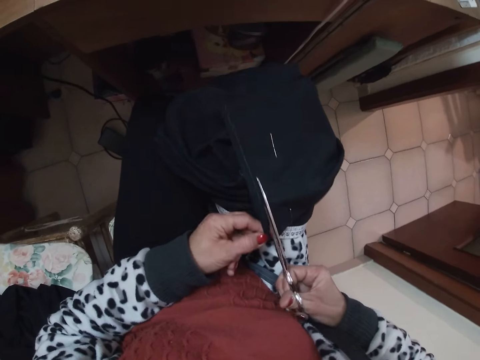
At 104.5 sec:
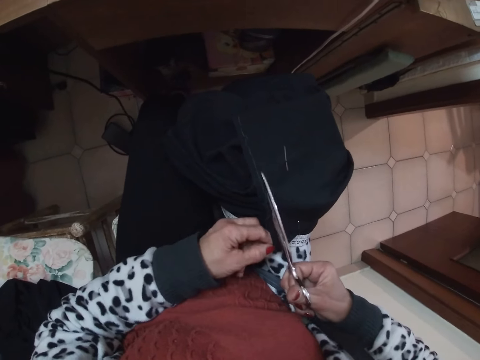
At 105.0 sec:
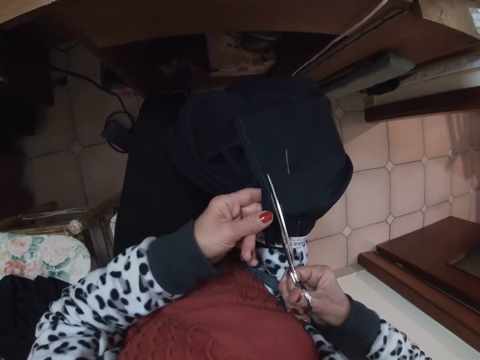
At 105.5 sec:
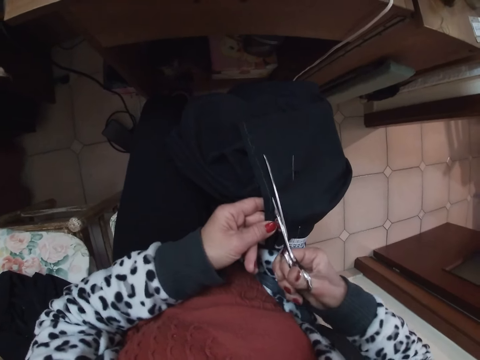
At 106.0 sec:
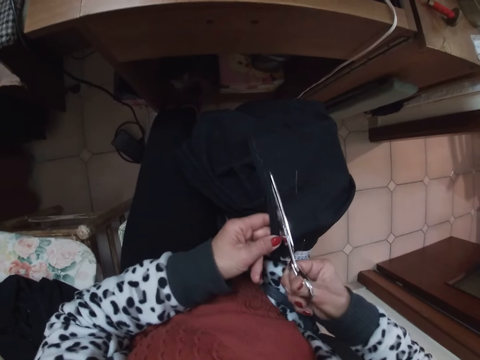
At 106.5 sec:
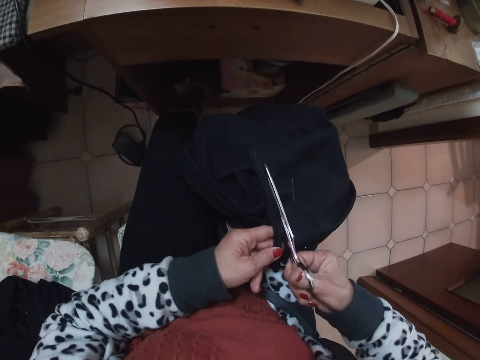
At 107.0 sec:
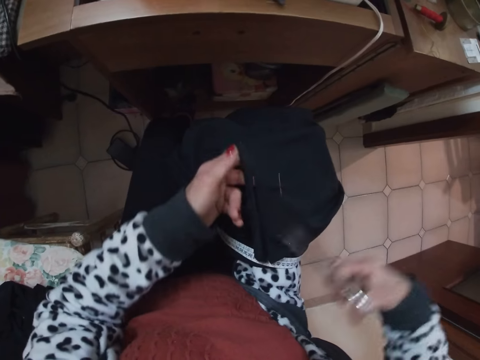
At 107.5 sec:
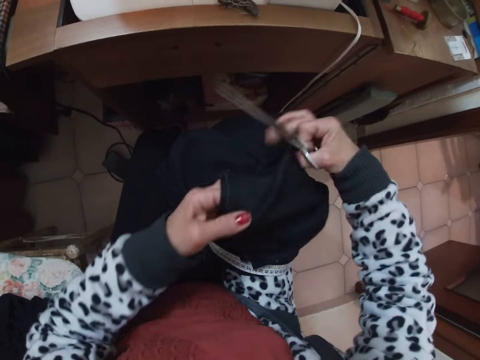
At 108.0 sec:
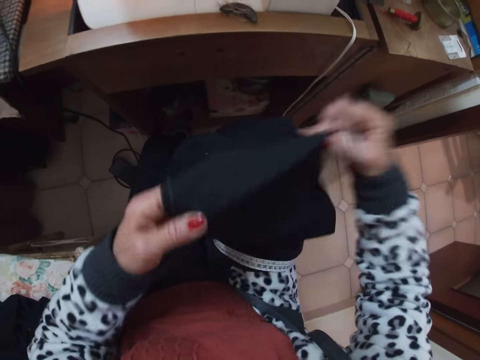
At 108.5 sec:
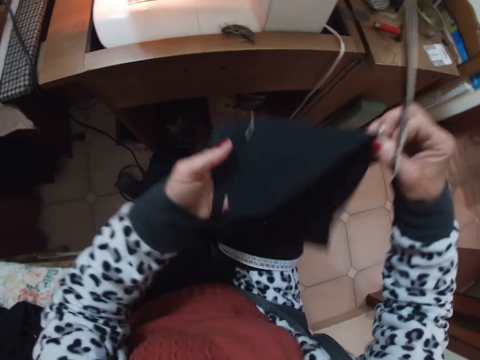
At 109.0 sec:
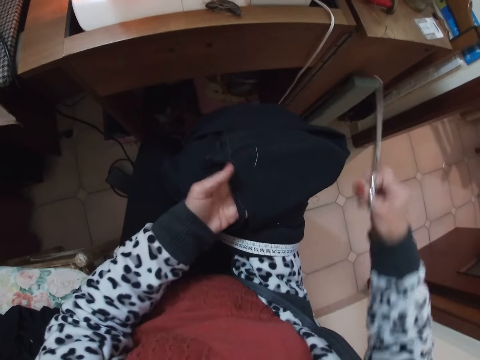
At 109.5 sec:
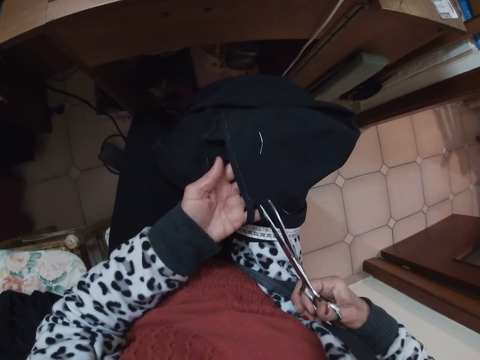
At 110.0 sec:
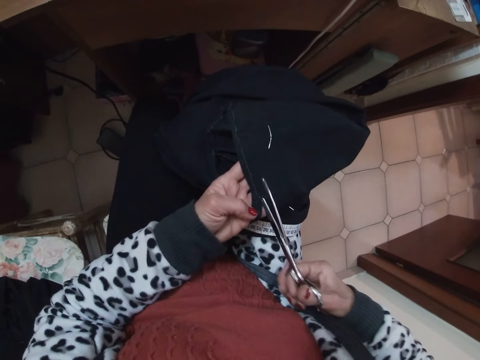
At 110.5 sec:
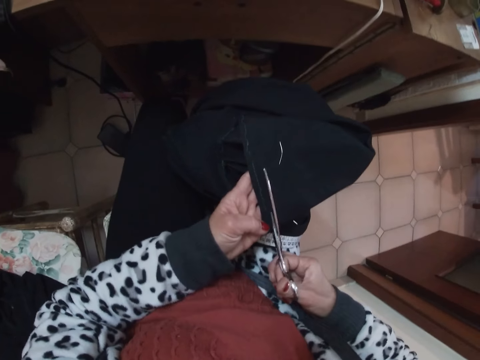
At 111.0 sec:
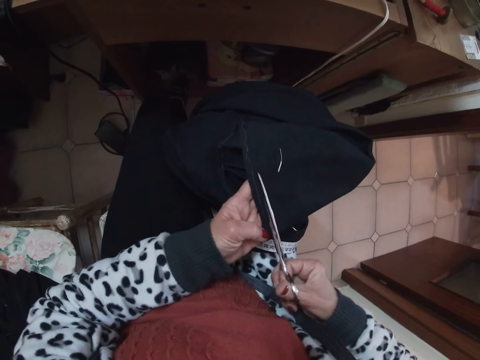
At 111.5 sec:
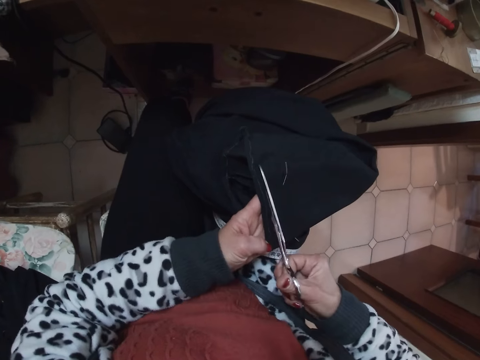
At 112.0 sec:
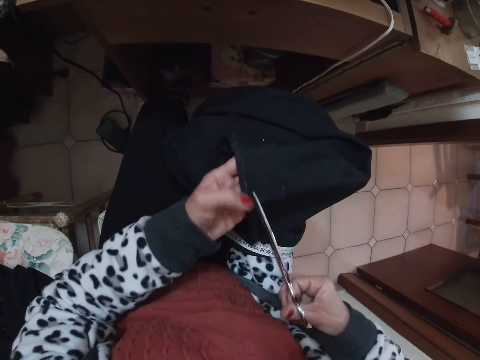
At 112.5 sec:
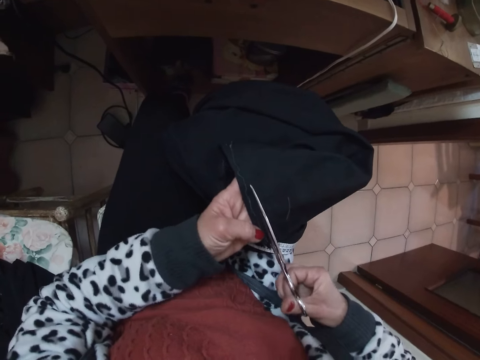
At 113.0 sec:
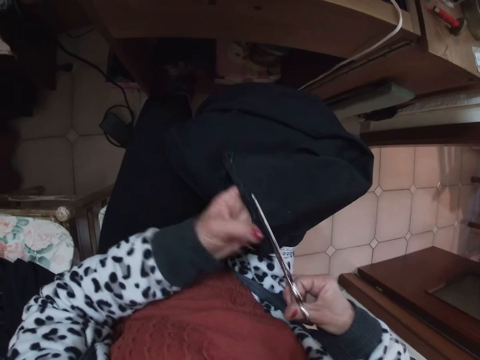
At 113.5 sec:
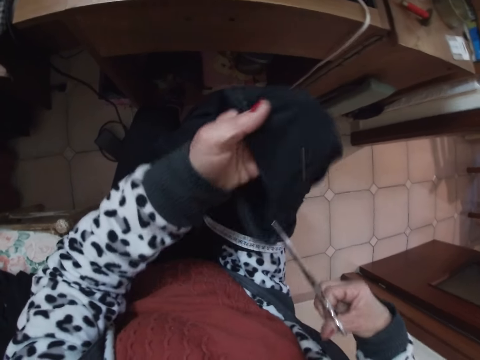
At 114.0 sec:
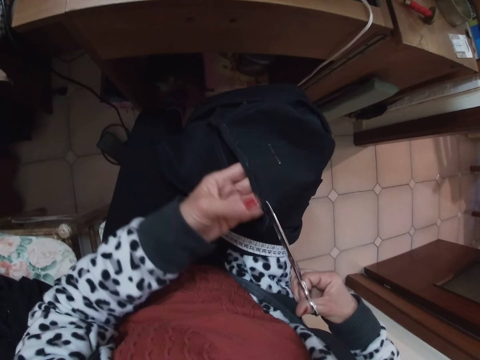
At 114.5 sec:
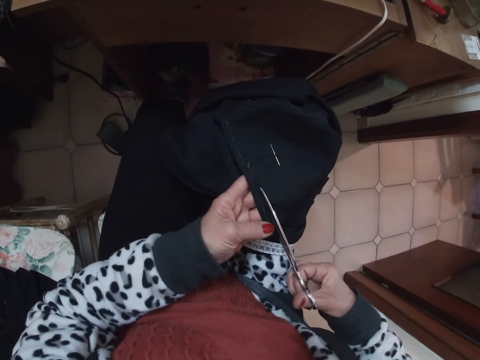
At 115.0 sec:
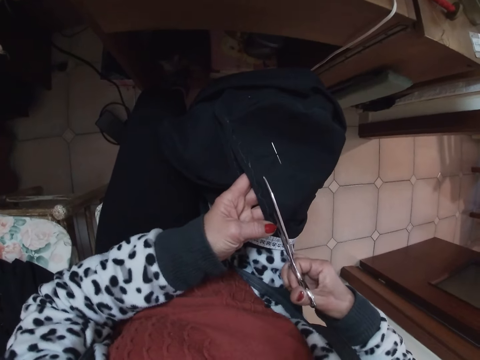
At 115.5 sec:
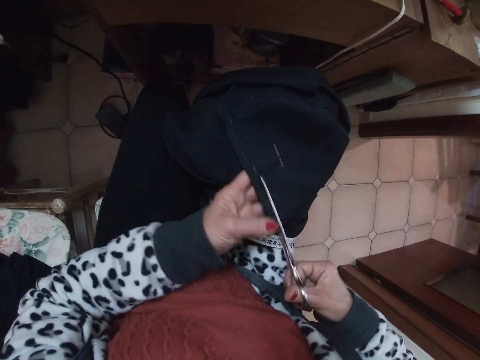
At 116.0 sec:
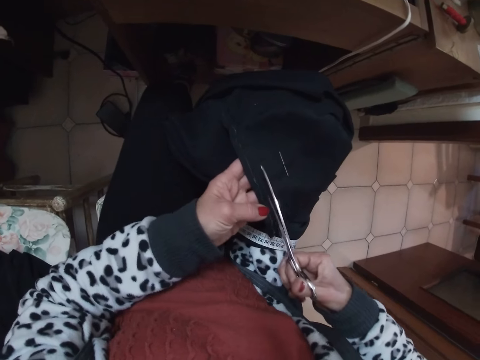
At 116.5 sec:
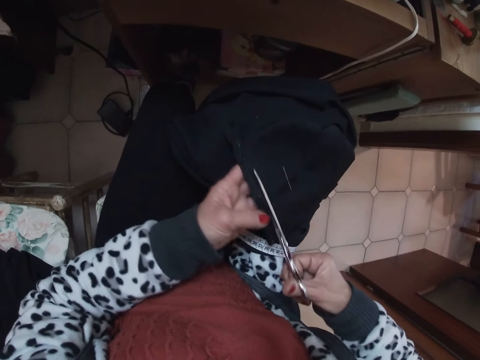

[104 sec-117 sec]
The camera wearer adjusts the cloth on her laps. She stretches the cloth. She cuts the edge of the cloth with the scissors.

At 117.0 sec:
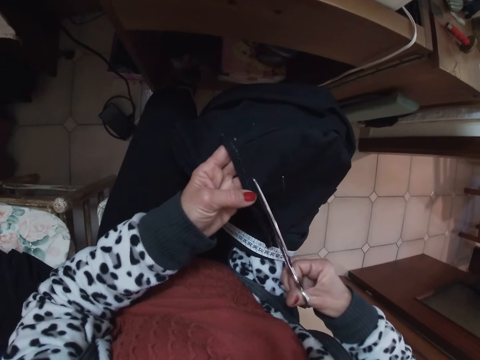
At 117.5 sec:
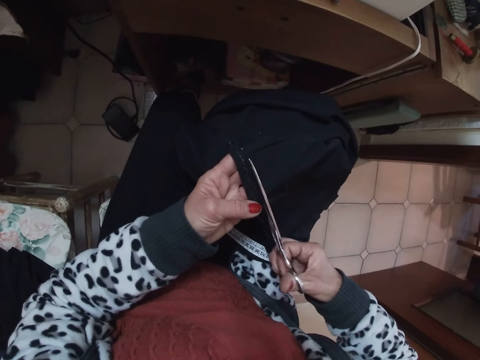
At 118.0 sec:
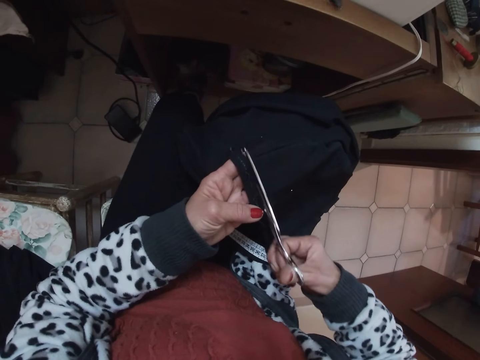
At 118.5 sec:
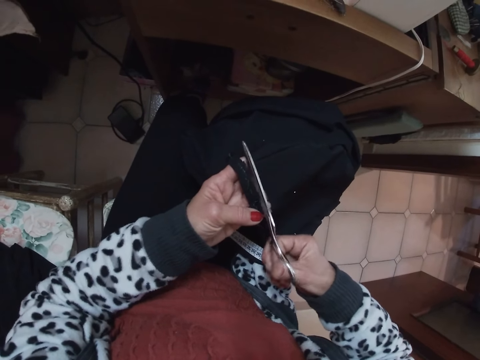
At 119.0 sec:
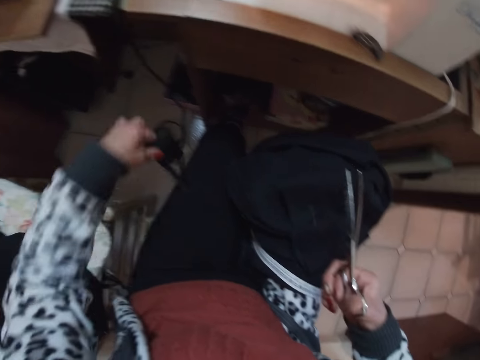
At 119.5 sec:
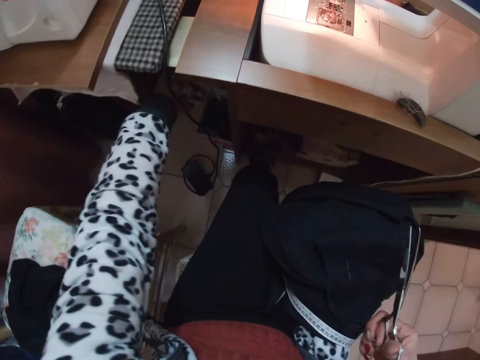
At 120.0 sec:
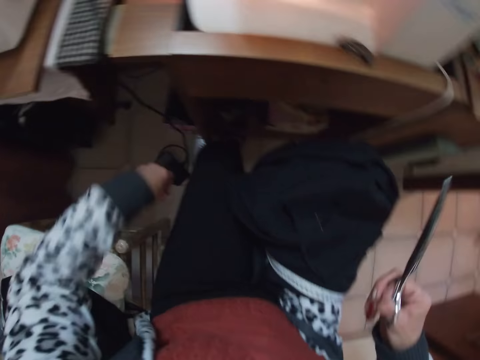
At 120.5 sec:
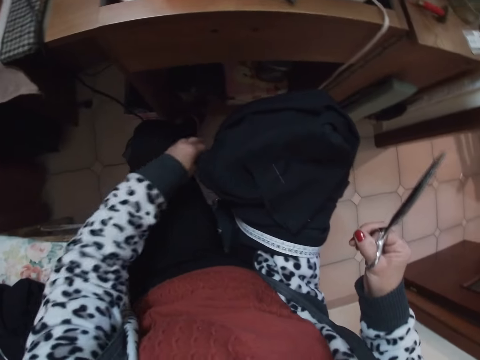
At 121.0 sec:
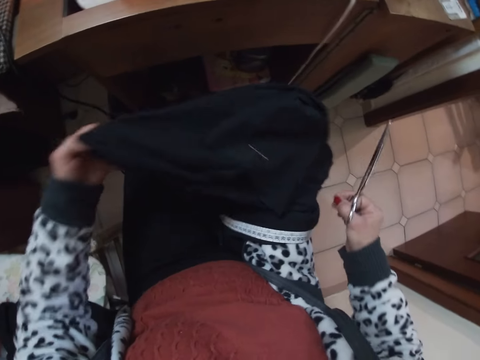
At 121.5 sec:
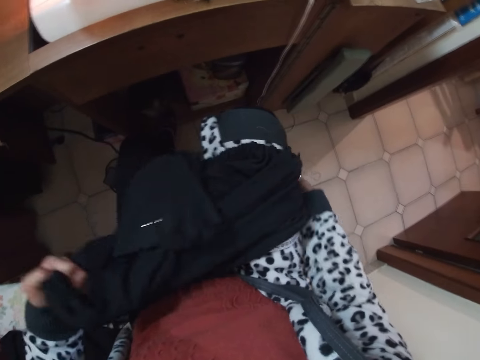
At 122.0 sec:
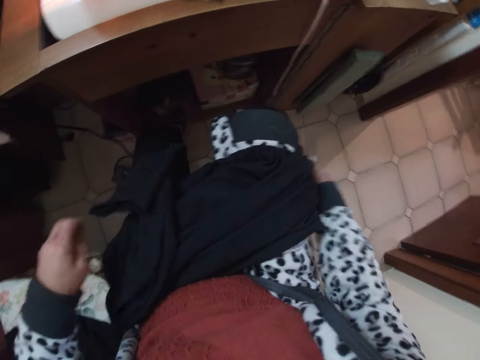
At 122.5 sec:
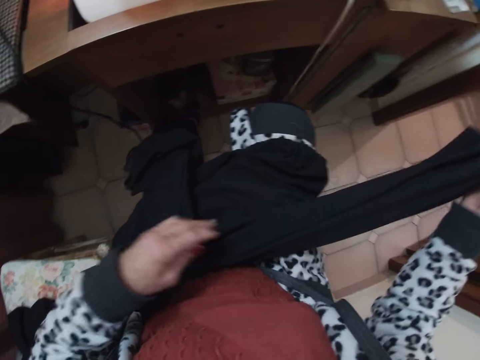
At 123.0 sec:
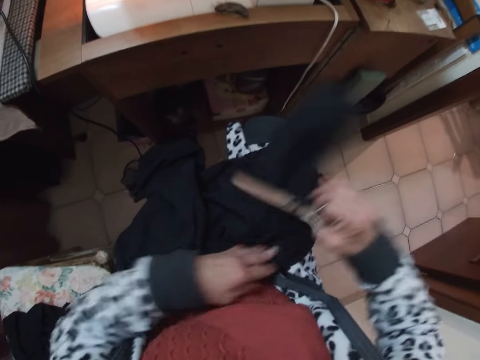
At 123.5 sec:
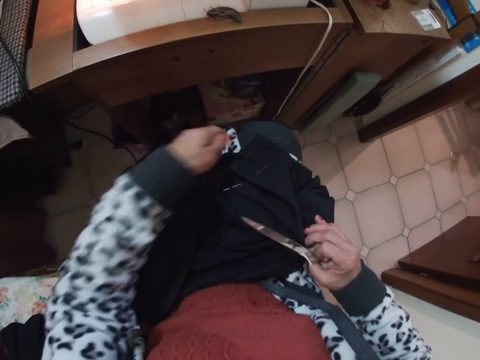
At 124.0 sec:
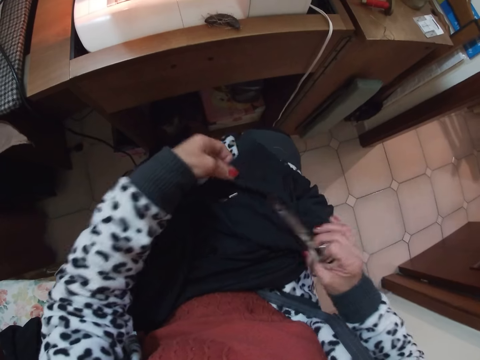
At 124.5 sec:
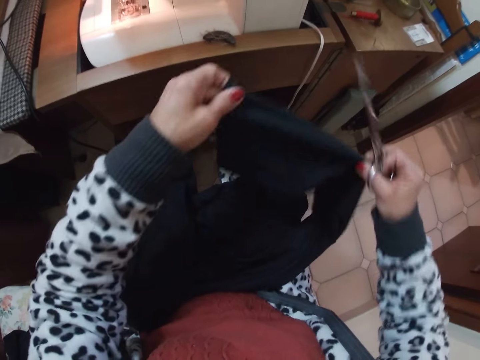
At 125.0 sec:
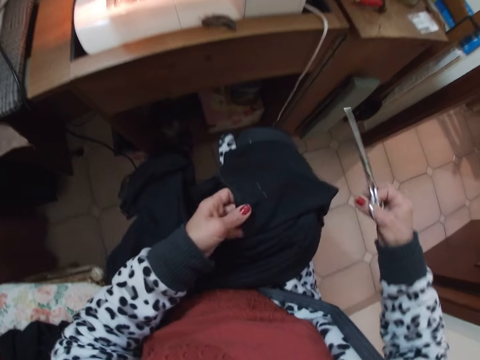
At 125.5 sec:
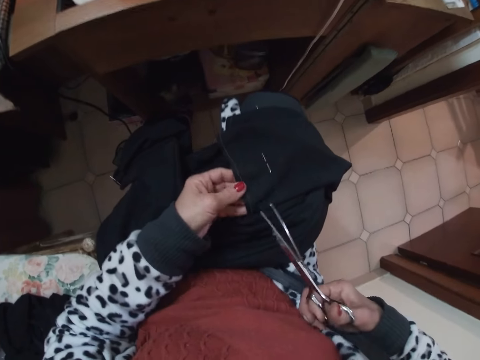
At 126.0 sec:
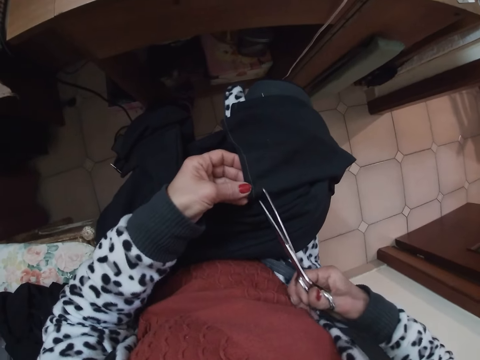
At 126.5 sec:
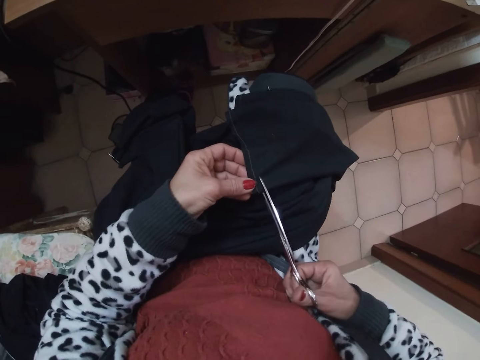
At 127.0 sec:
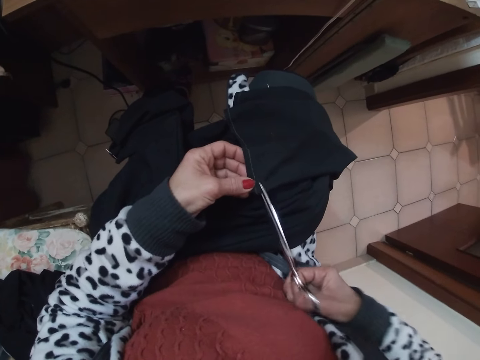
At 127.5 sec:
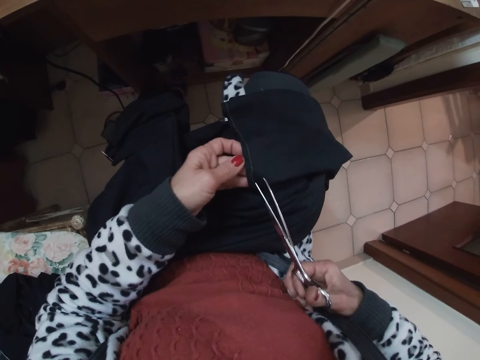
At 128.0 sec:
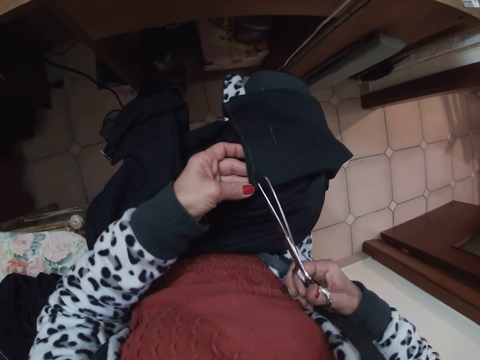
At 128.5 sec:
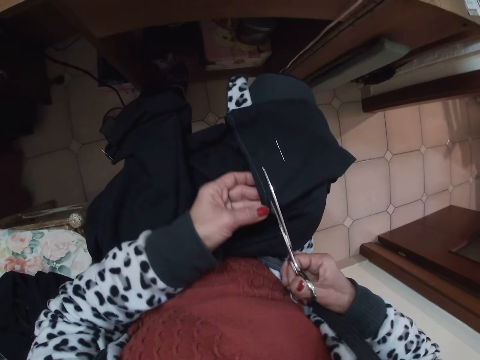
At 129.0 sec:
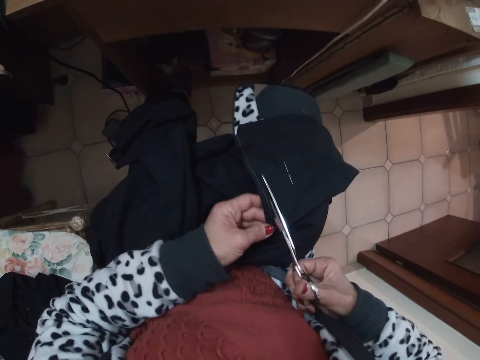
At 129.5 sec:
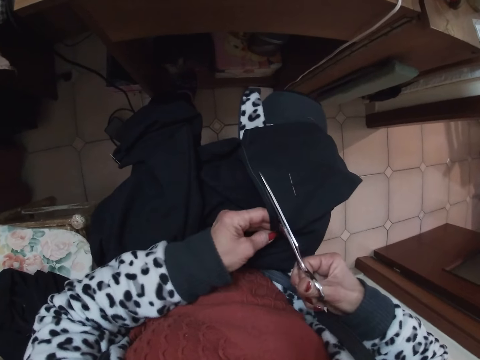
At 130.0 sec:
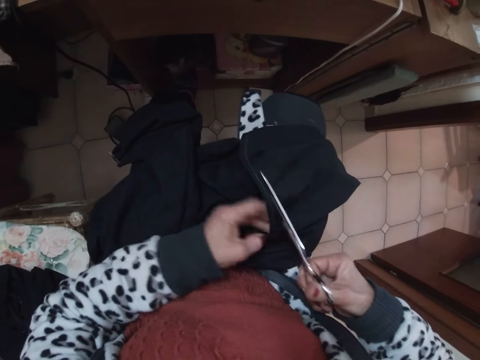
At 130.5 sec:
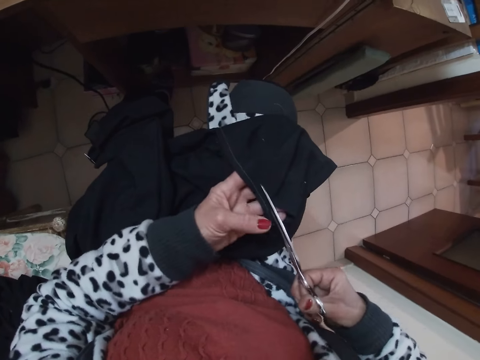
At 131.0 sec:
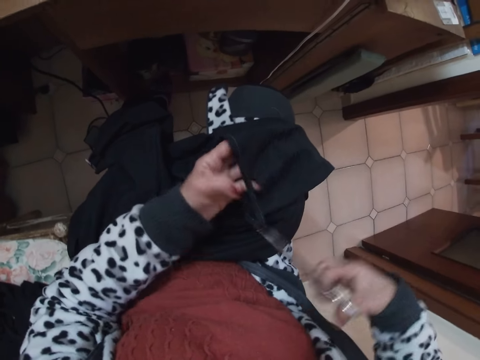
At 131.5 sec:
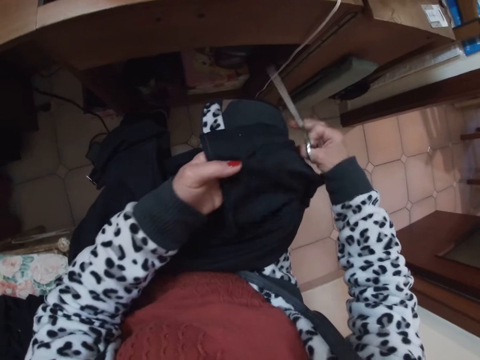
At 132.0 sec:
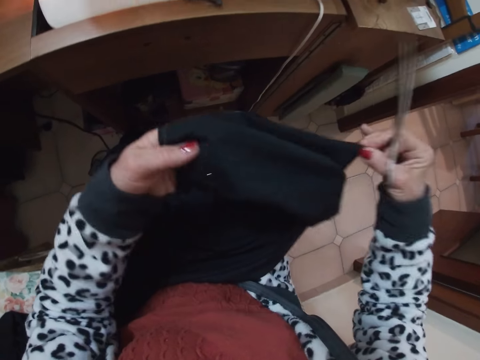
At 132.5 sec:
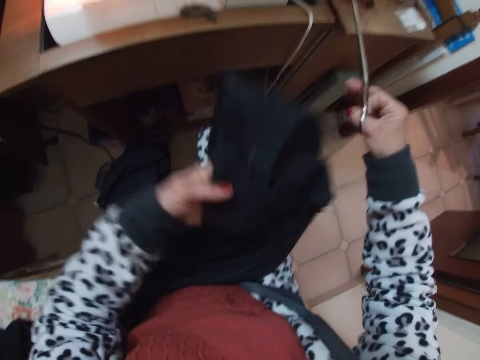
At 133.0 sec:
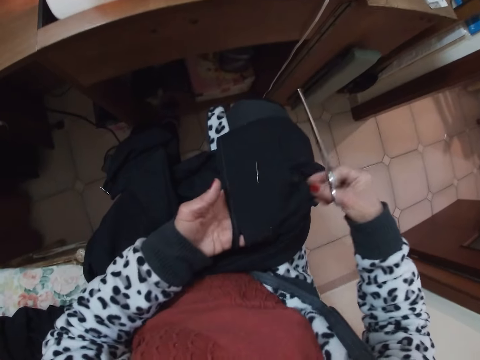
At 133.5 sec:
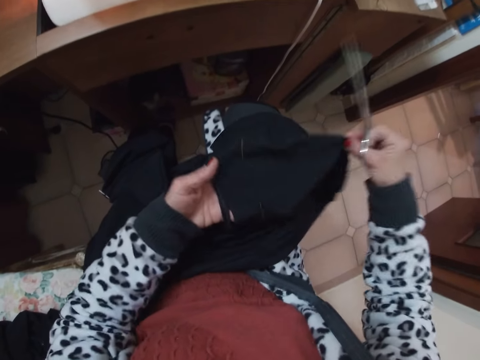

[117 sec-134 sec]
The camera wearer throws the cloth pieces away with her left hand on the floor. She turns the cloth. She adjusts the cloth on her laps. She cuts the edge of the cloth with the scissors. She adjusts the cloth on her laps and stretches the cloth.
